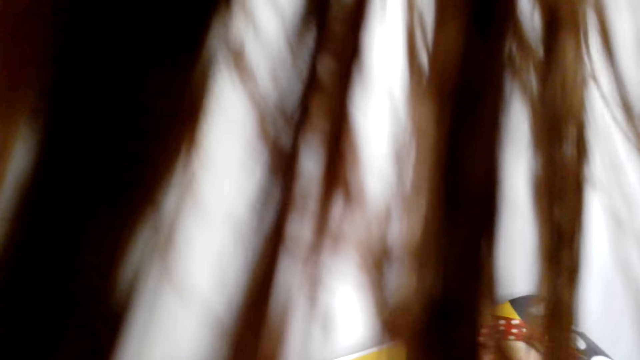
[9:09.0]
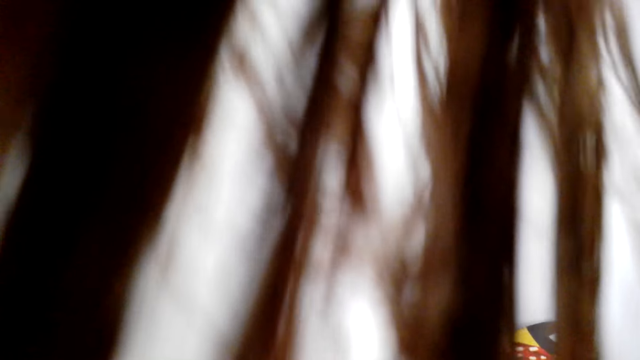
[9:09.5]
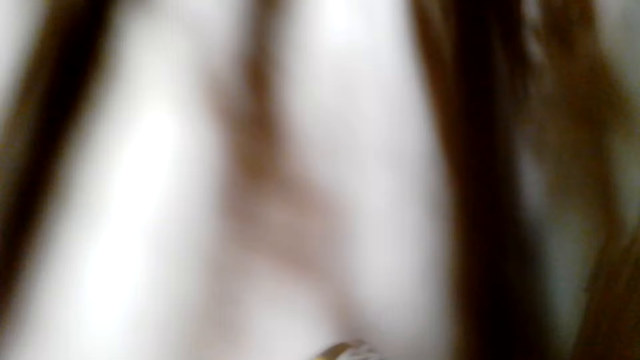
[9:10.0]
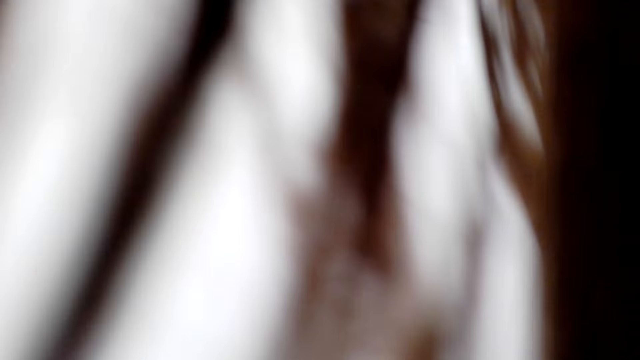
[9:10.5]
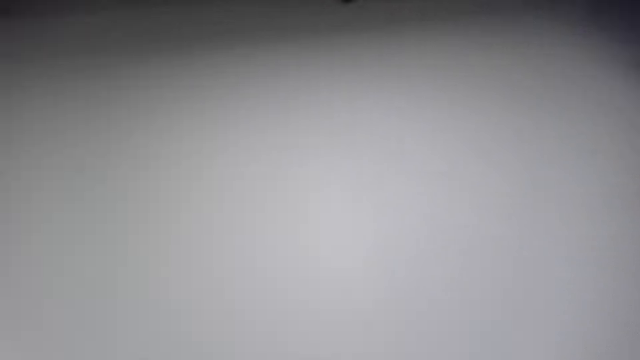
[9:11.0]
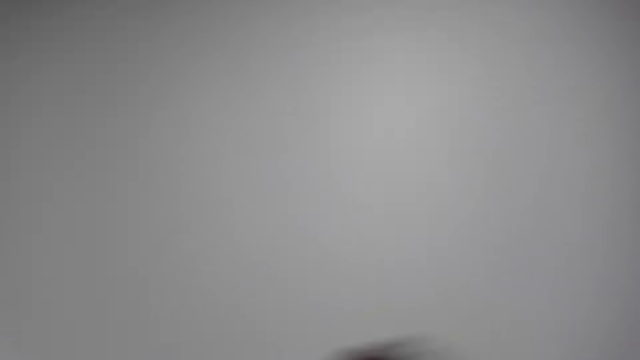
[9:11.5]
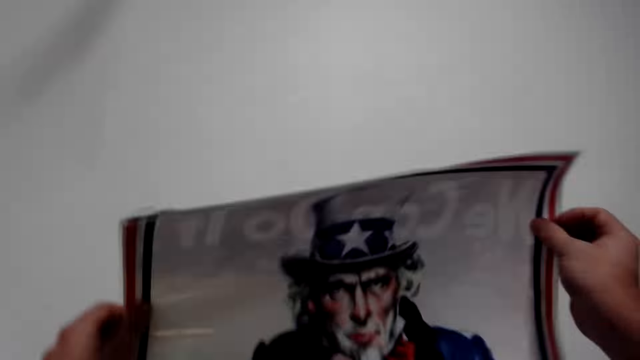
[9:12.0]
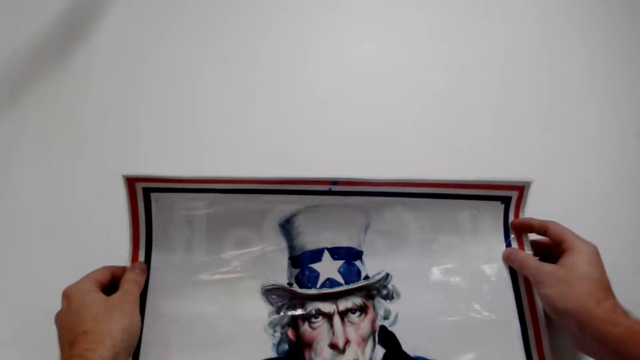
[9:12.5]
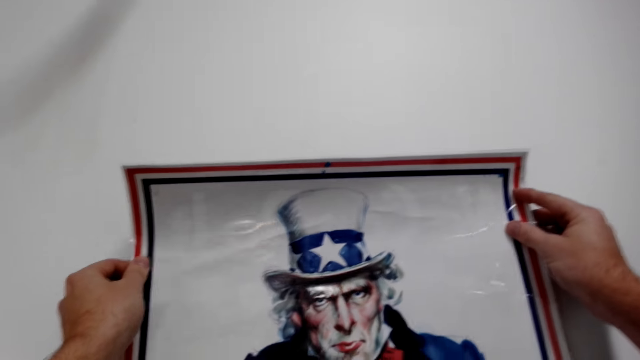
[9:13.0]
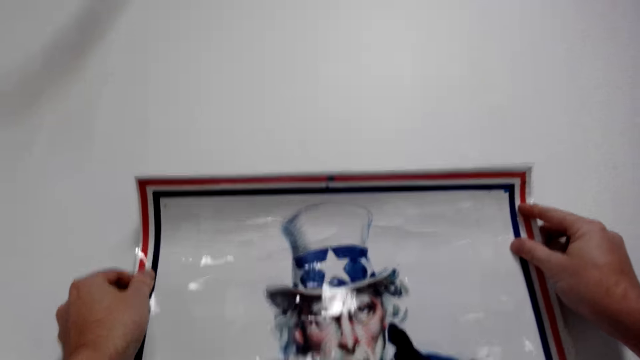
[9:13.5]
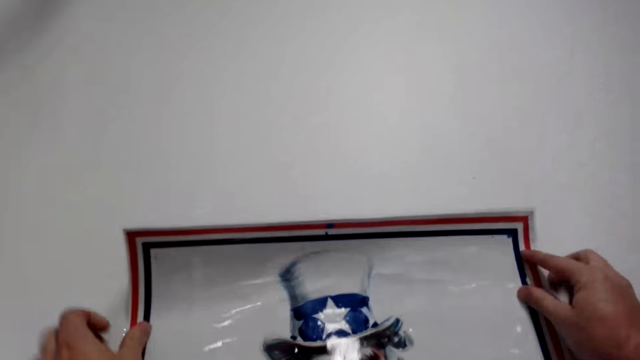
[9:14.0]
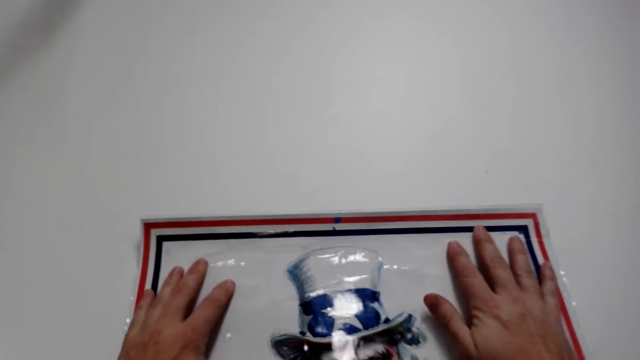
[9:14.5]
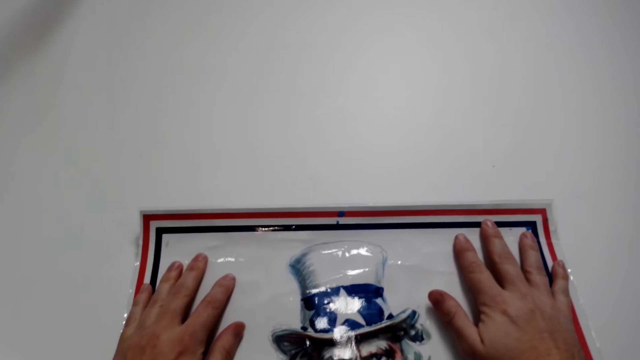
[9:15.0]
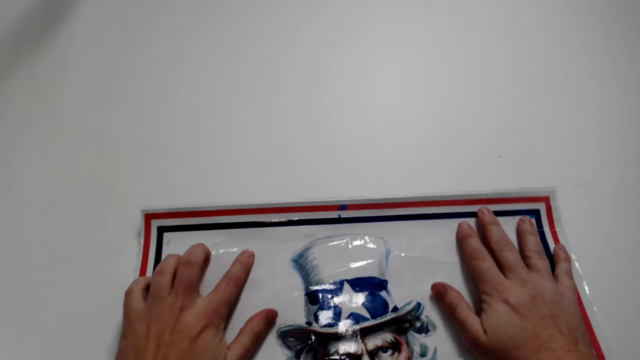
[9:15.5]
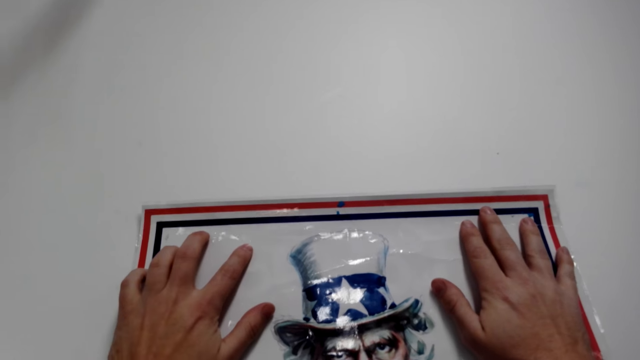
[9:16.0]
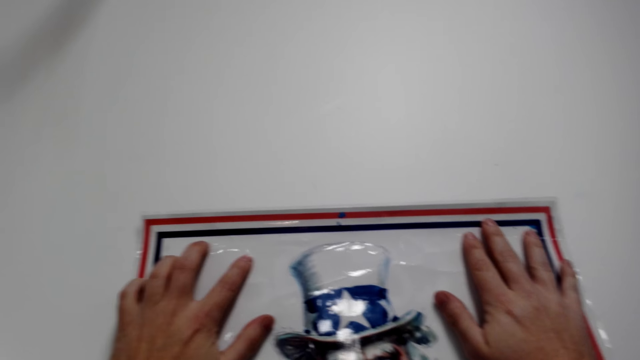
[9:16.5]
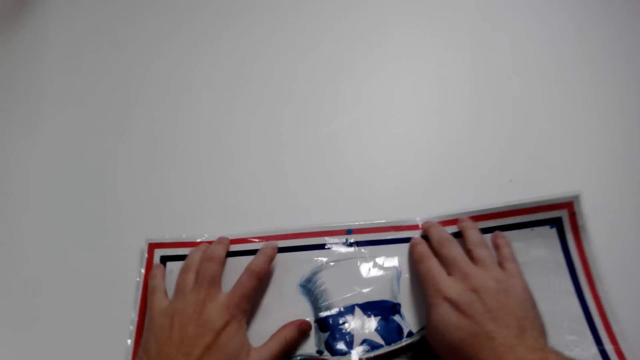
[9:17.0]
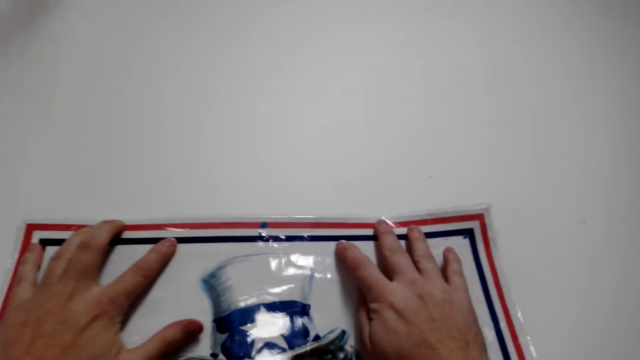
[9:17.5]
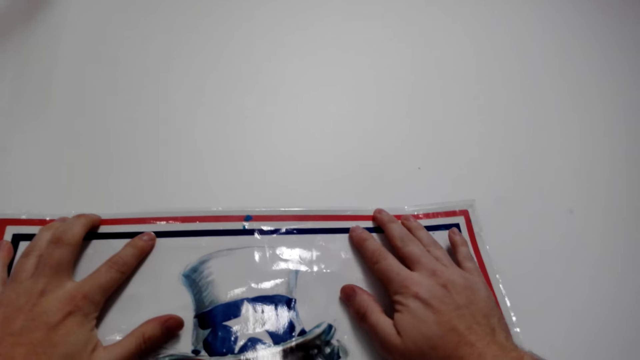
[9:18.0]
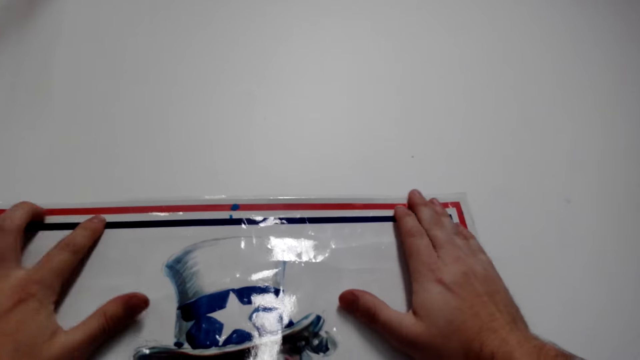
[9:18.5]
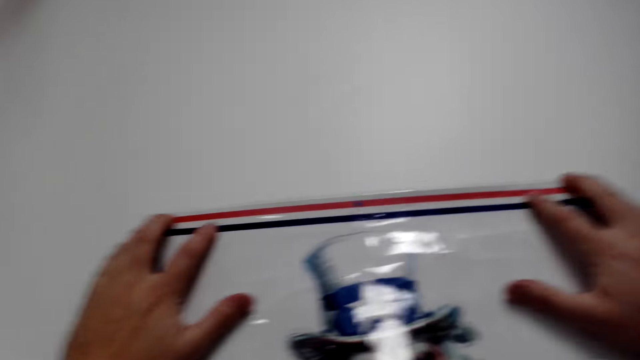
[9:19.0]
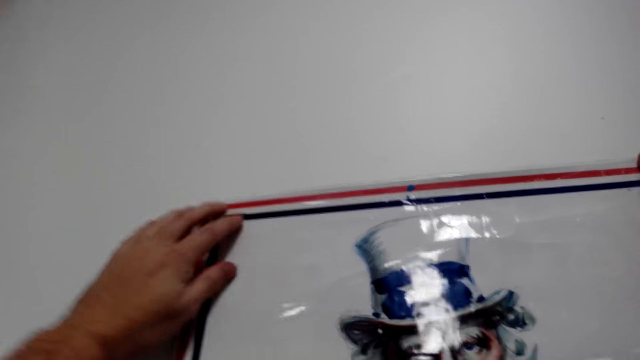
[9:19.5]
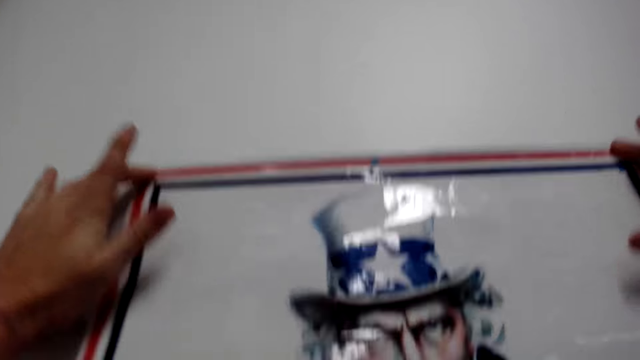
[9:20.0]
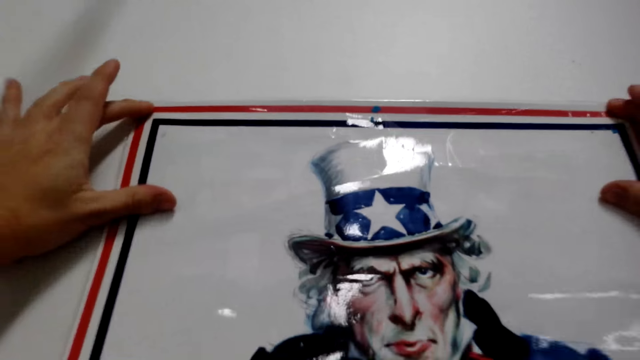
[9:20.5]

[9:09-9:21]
The camera wearer sticks a wall art on a wall.

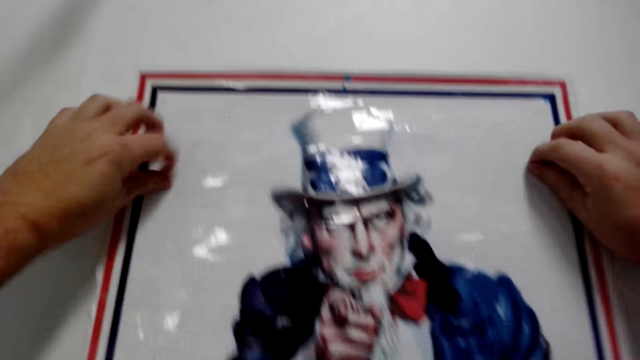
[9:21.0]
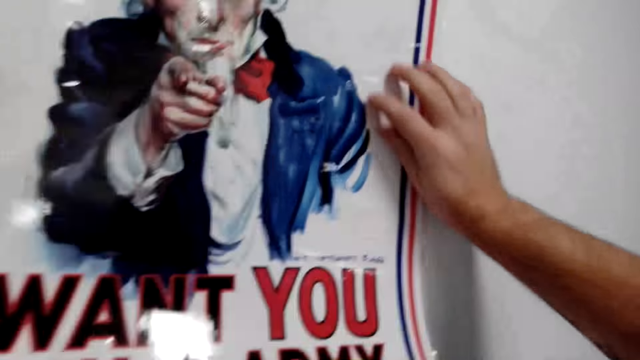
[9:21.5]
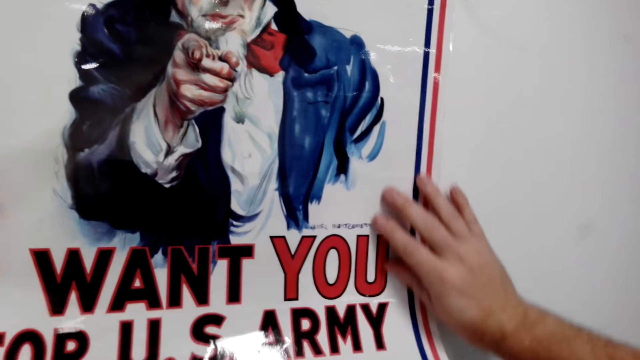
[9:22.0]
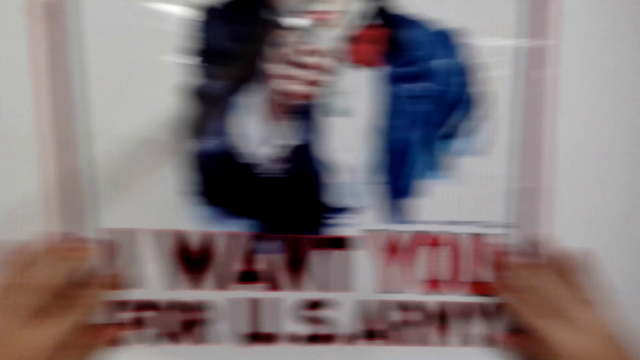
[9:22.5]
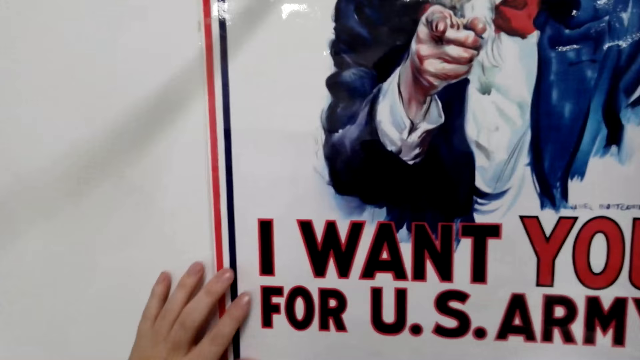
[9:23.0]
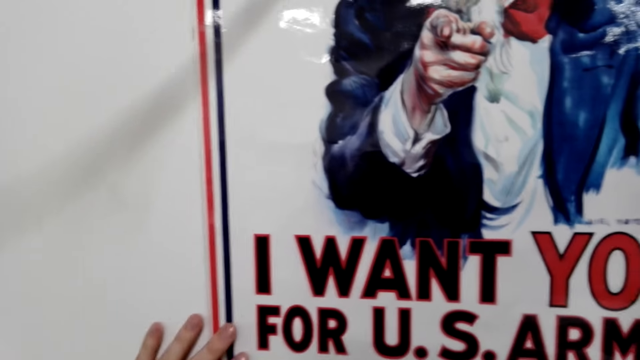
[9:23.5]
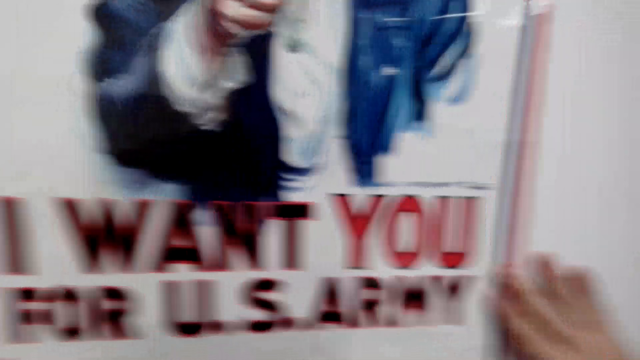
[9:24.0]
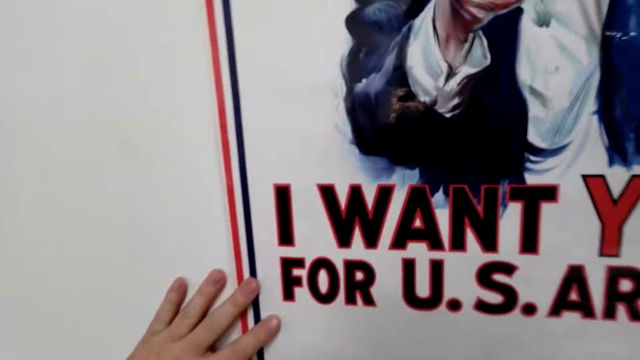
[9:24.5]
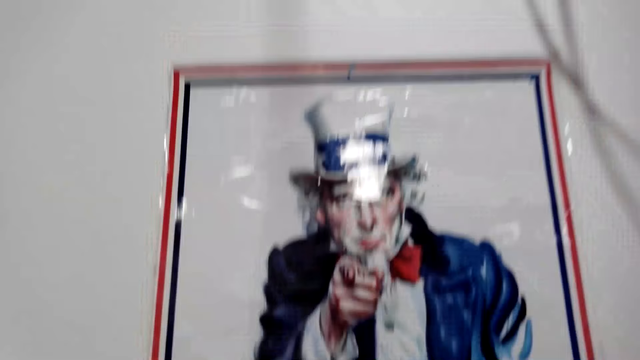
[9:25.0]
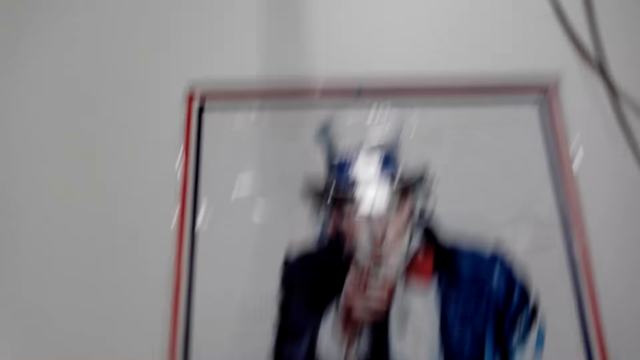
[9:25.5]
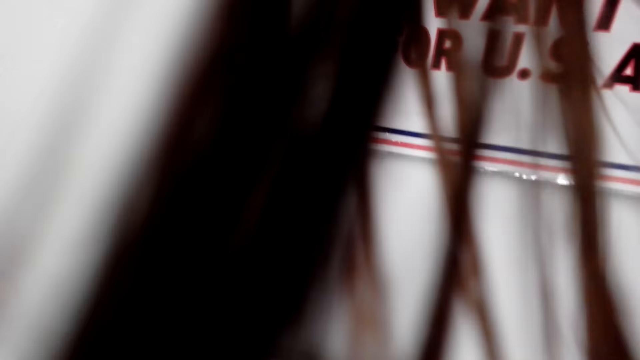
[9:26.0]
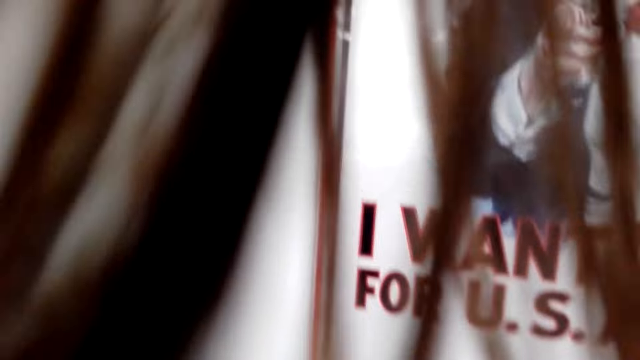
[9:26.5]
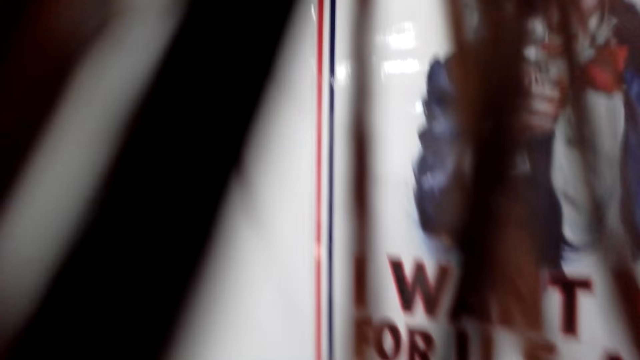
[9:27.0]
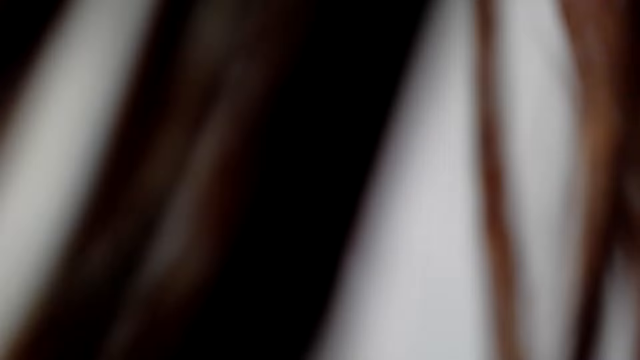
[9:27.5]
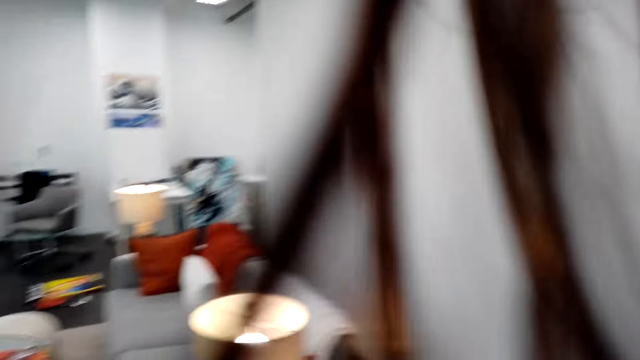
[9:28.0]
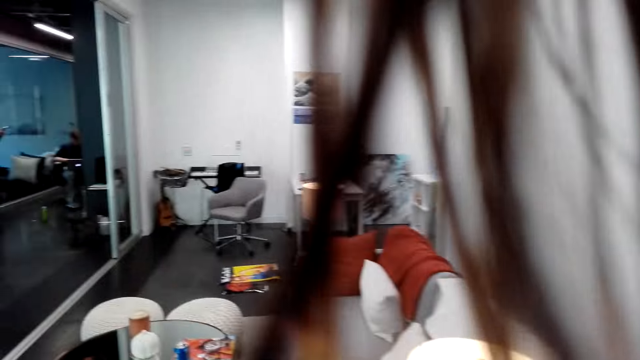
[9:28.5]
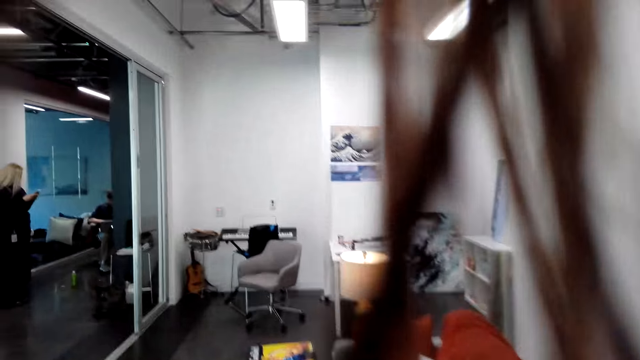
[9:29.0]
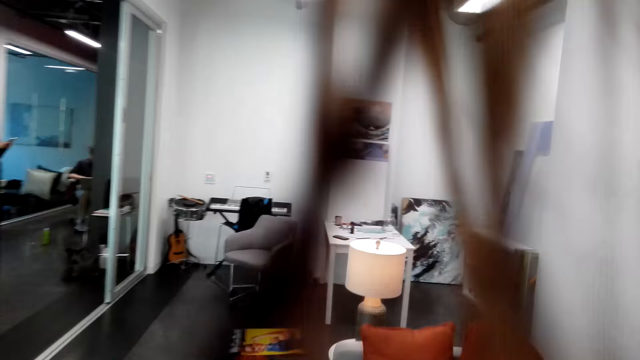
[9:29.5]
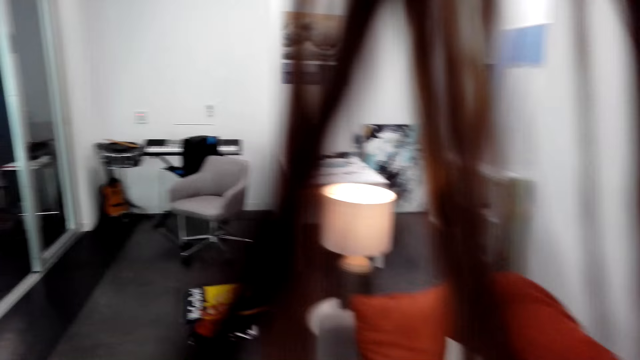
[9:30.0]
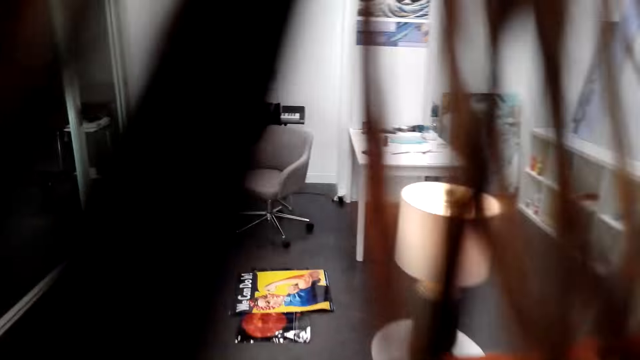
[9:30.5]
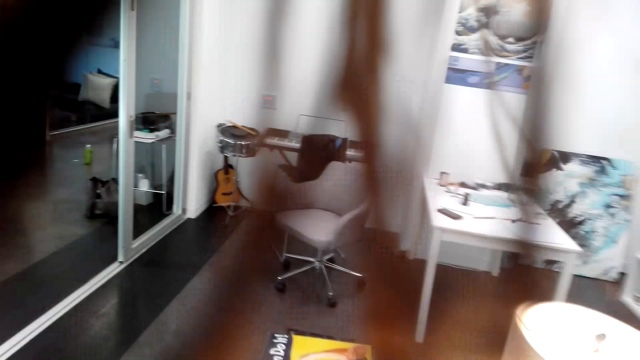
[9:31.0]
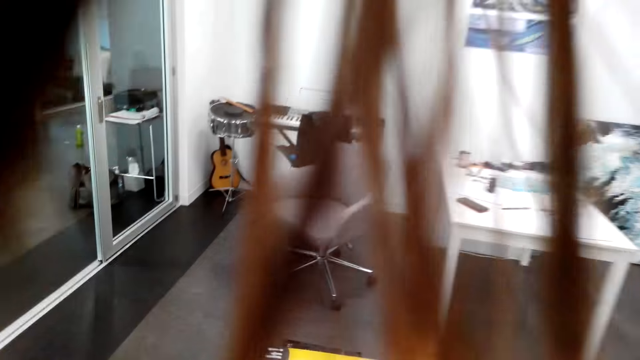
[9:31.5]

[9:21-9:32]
The camera wearer walks towards the table.
